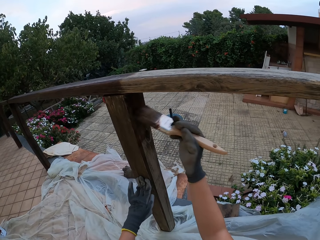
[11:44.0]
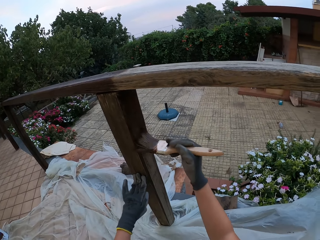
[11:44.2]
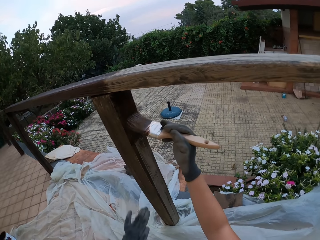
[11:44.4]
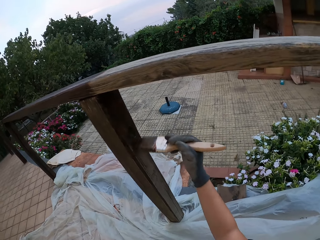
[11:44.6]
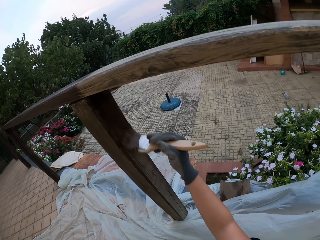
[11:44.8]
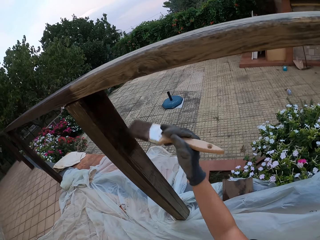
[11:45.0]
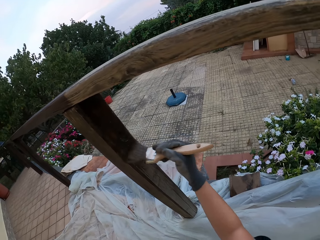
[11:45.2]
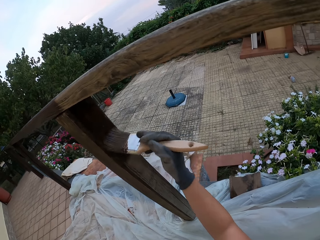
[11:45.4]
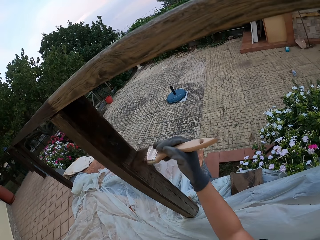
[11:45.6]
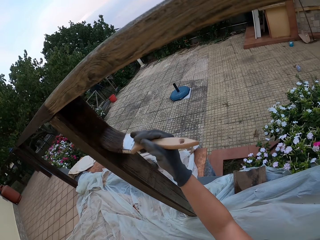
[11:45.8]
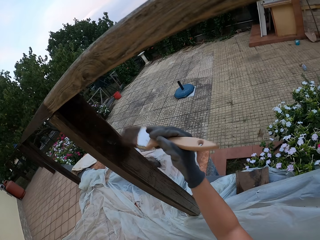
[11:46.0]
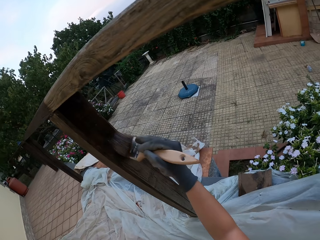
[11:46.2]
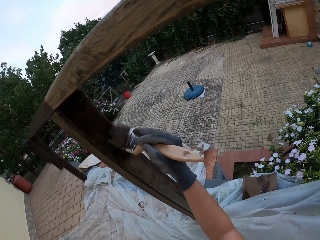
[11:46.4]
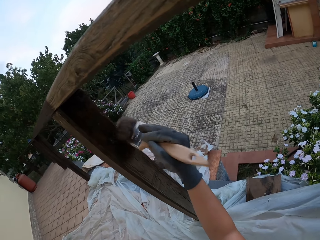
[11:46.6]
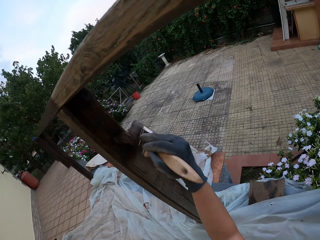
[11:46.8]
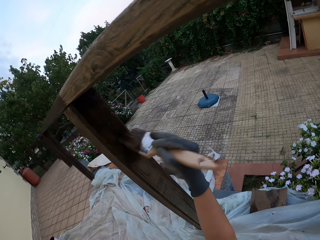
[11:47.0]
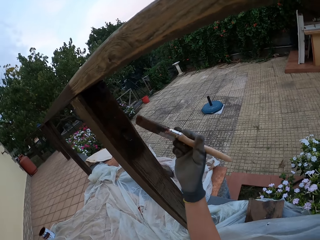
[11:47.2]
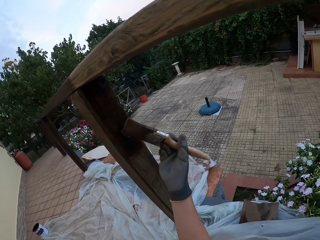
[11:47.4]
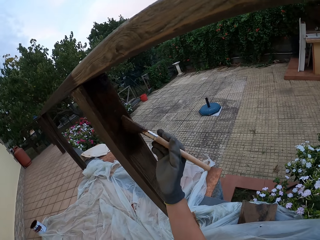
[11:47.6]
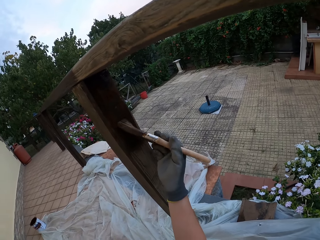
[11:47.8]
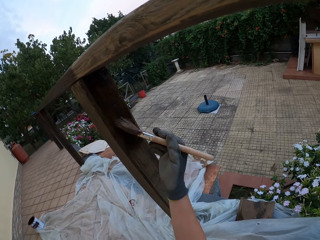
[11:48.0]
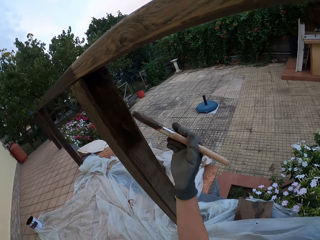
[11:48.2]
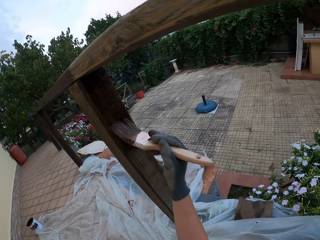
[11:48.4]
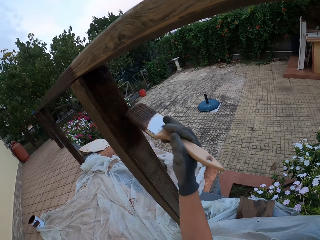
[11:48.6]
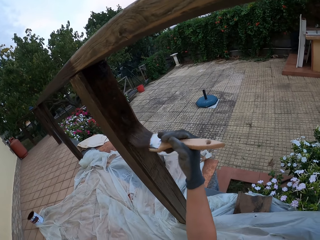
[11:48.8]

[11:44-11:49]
The camera wearer lowers his gloved left hand.

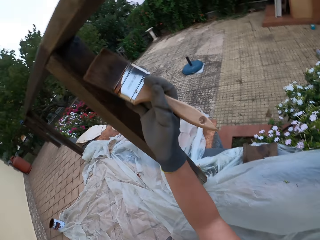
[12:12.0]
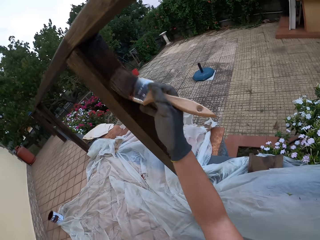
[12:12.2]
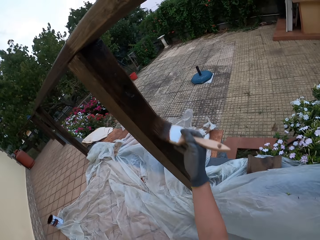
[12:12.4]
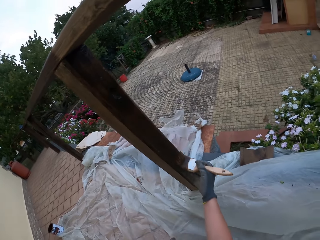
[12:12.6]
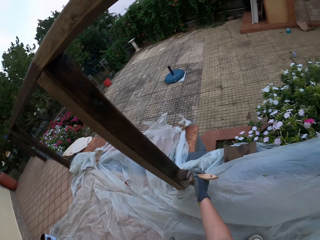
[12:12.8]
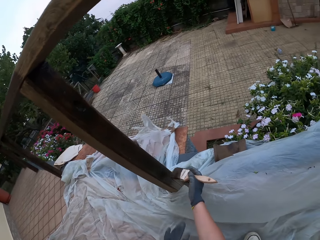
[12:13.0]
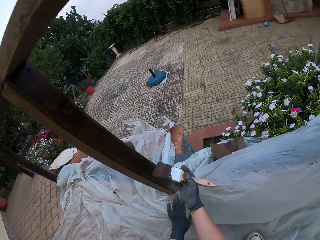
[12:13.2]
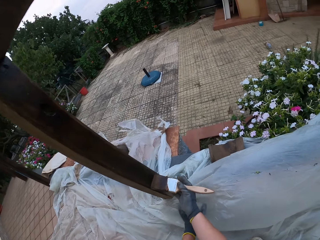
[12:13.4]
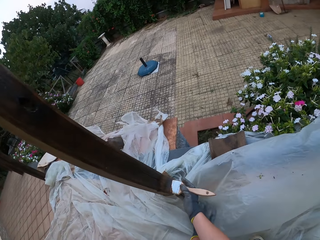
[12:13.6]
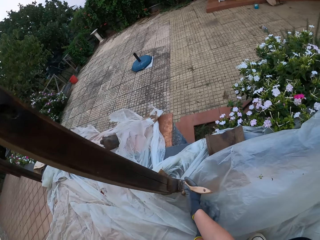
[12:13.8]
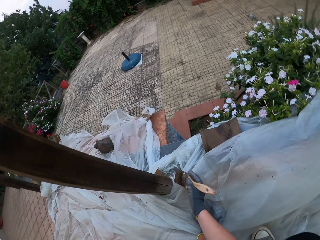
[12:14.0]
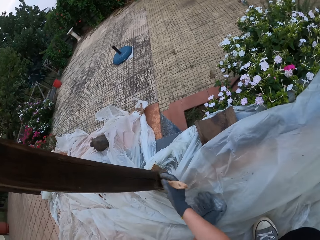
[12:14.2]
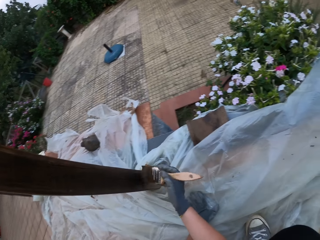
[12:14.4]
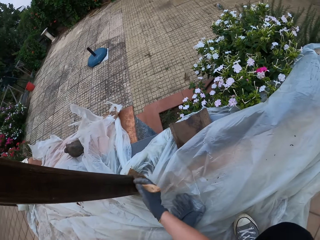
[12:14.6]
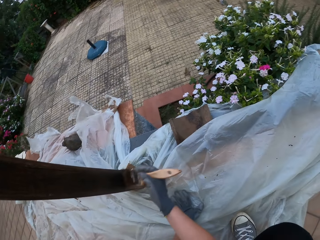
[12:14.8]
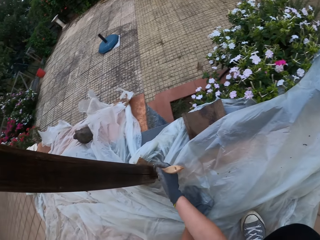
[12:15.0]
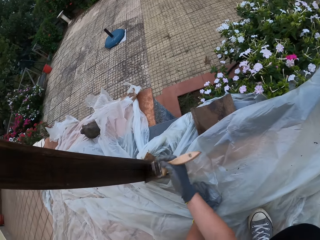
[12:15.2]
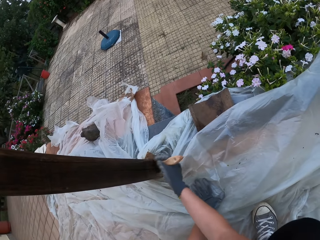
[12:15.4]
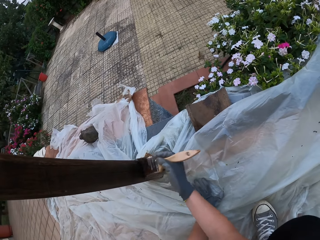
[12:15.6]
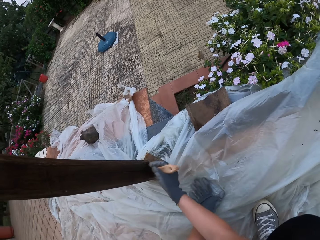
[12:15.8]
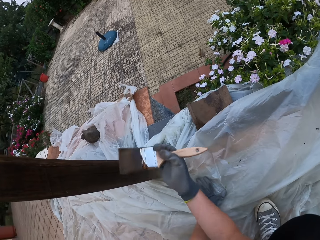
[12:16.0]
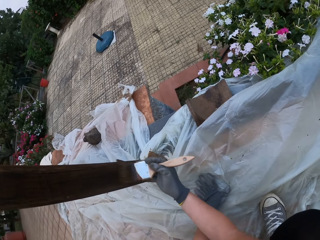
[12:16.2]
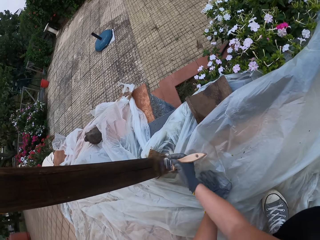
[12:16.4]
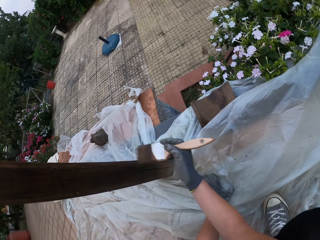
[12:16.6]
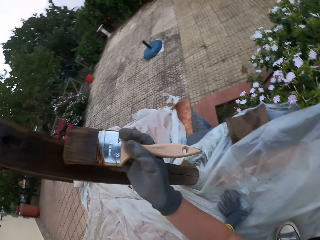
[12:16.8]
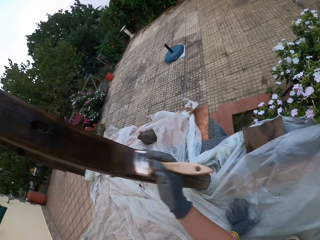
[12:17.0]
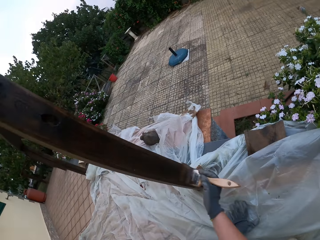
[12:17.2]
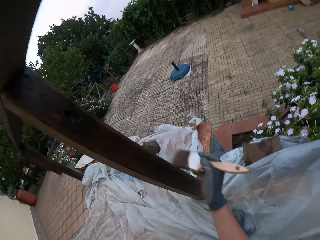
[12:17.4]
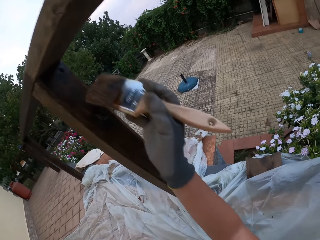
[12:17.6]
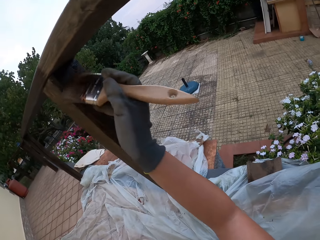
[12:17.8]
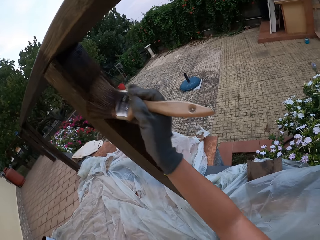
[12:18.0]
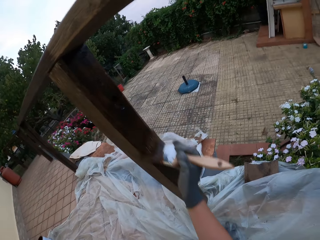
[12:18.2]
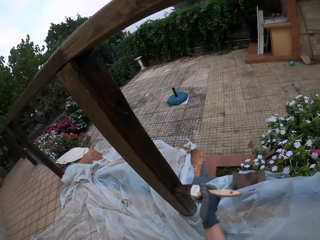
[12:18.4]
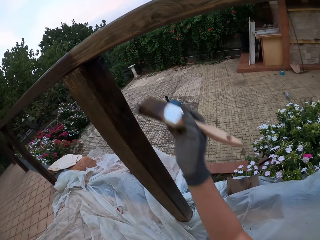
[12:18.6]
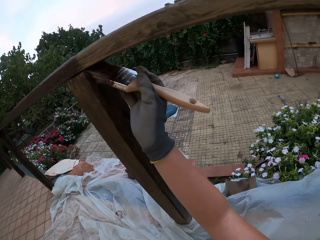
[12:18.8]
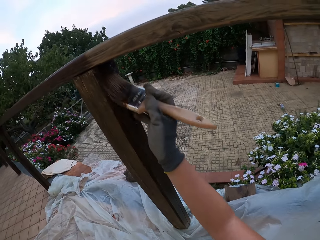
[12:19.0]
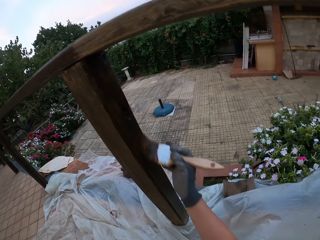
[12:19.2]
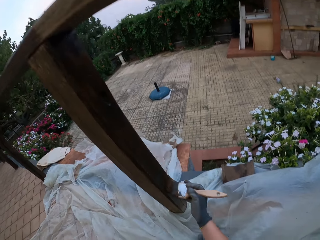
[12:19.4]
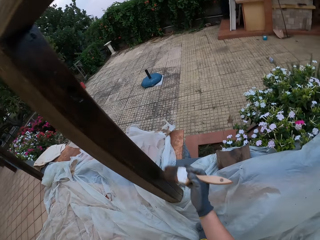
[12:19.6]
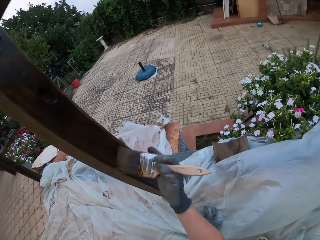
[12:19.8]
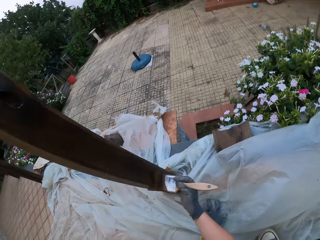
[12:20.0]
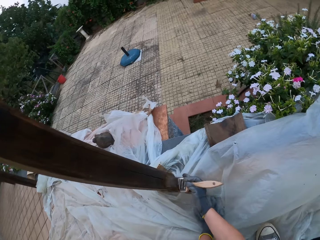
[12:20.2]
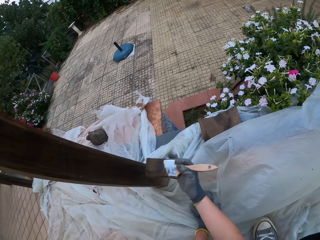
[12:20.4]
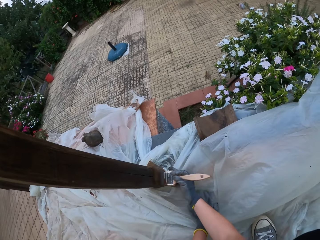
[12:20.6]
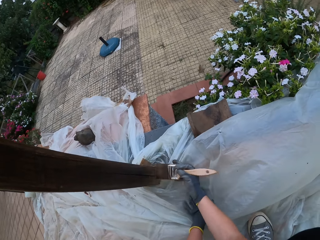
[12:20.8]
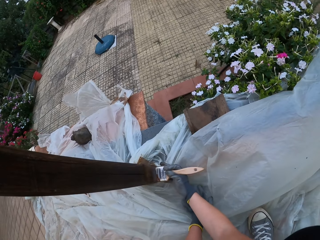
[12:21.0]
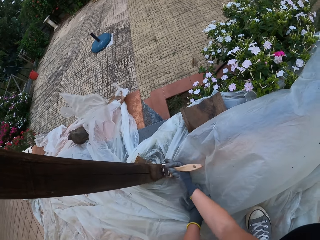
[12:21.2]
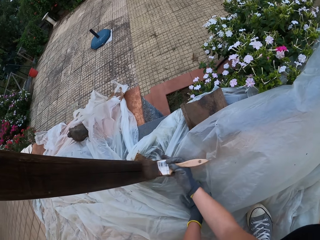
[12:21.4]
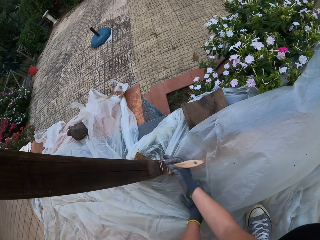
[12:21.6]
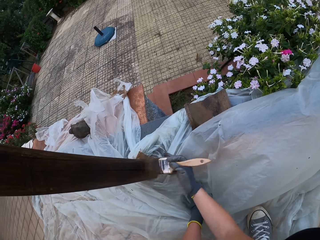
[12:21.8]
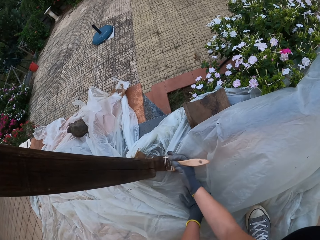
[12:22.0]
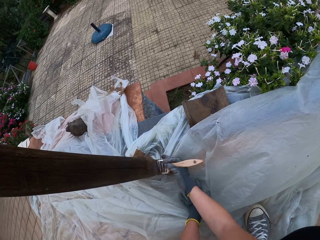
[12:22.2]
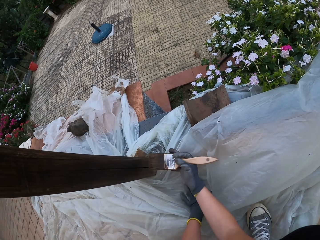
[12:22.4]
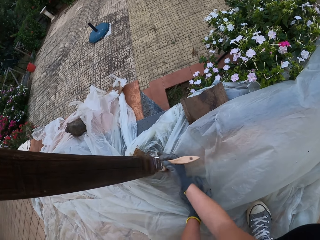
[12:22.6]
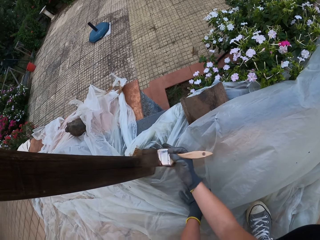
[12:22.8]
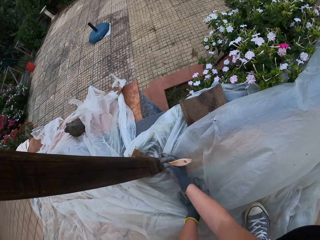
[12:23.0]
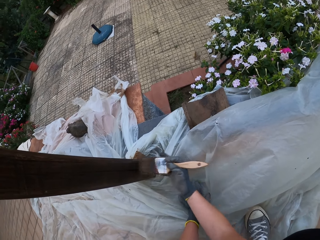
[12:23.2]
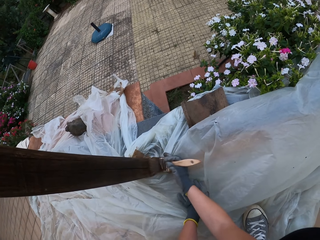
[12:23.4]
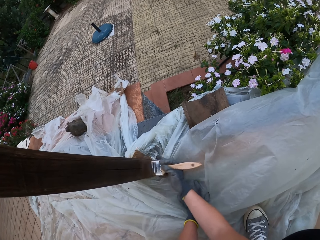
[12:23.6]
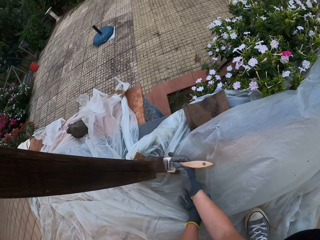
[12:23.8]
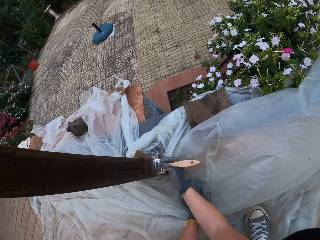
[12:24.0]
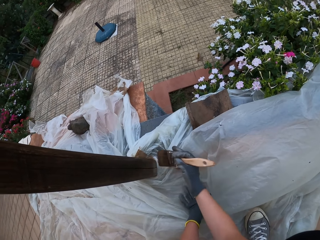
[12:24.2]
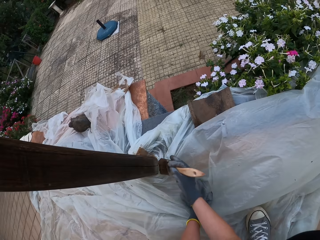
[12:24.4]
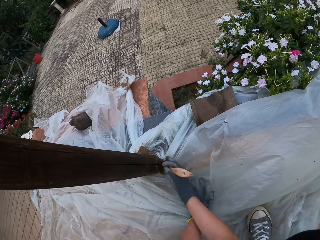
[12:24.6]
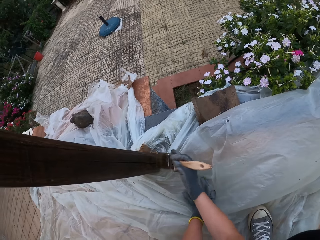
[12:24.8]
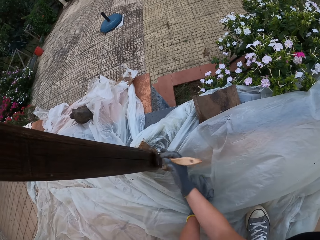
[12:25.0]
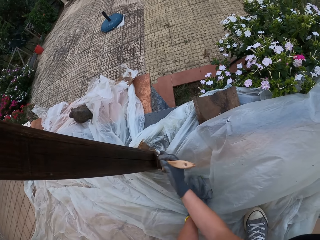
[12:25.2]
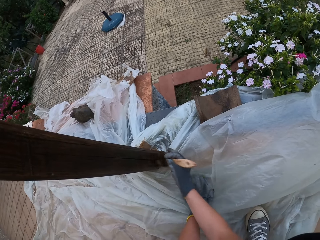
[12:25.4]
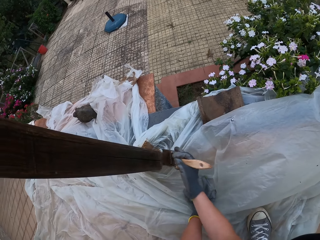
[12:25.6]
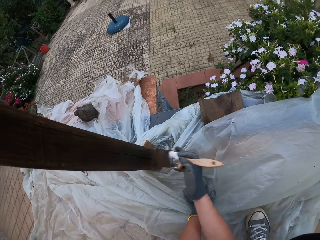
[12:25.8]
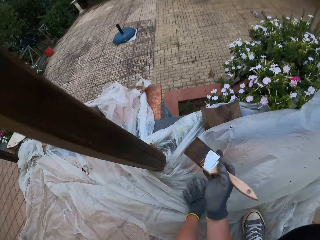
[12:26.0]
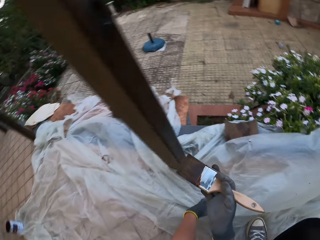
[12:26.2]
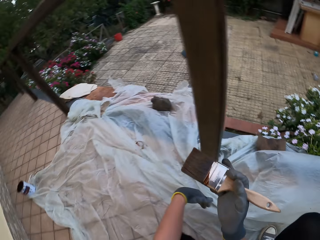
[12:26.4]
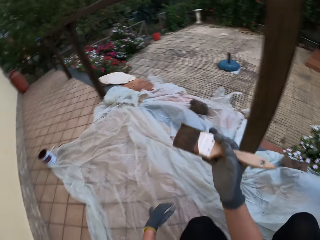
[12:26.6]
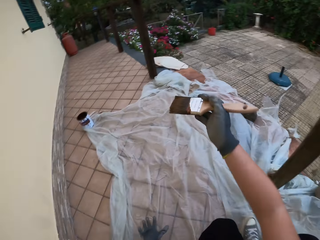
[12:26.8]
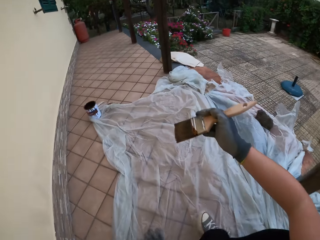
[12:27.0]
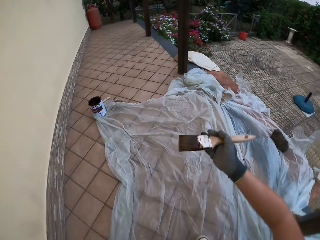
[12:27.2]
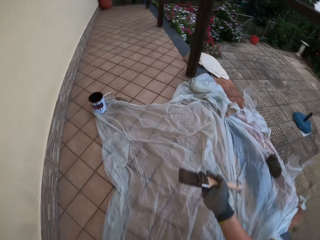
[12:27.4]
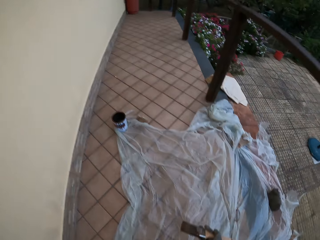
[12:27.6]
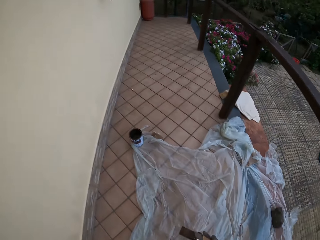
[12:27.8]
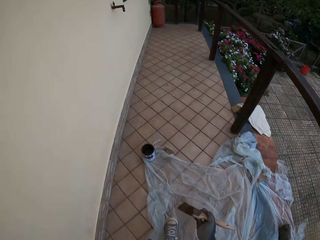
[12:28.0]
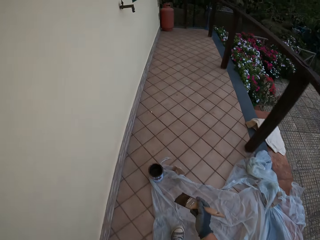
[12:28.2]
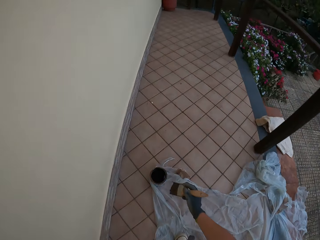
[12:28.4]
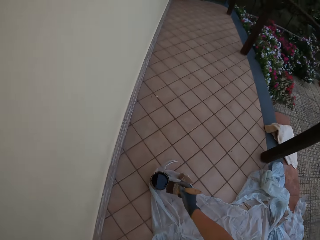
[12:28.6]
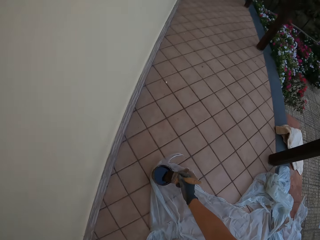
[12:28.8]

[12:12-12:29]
The camera wearer places his gloved left hand on the polythene sheet on the ground. He paints the wooden rail fence with a paint brush. He removes the paint brush from the wooden rail fence. He walks towards the paint bucket on the floor.
